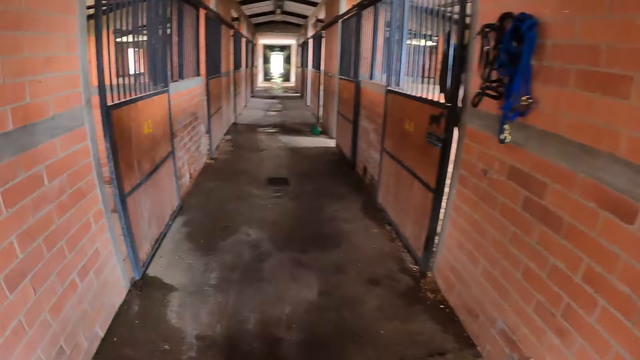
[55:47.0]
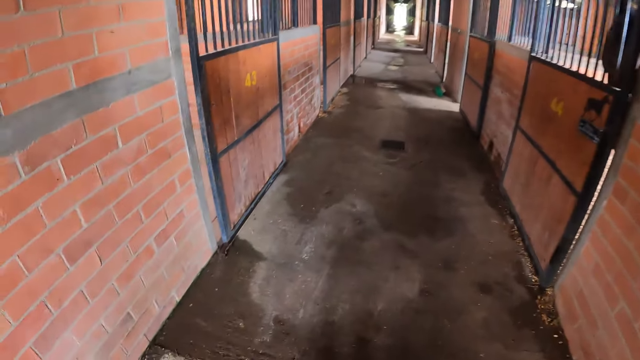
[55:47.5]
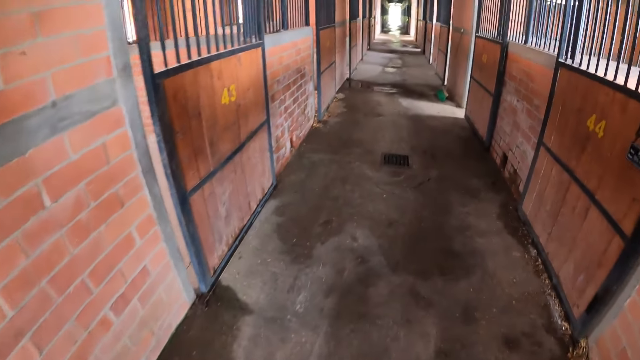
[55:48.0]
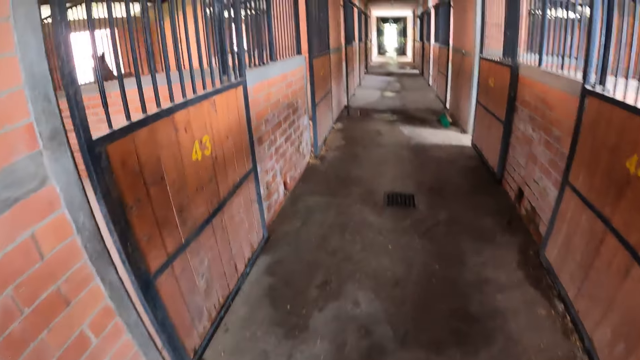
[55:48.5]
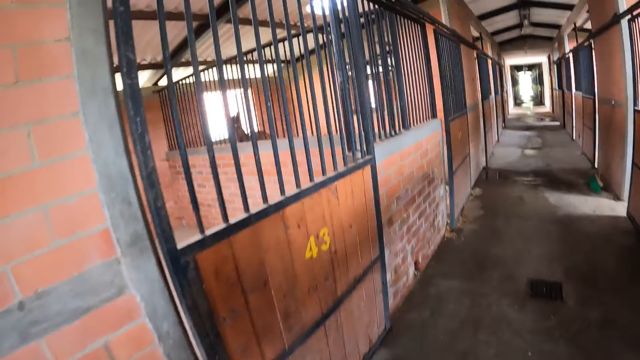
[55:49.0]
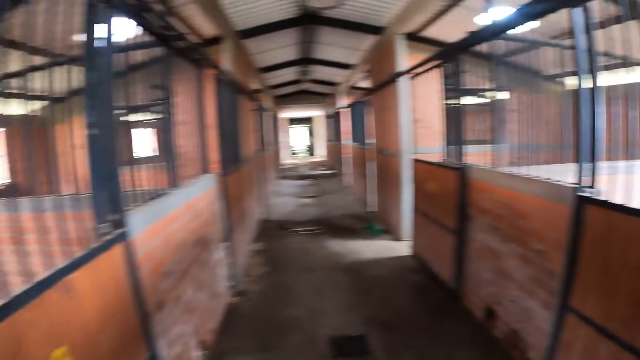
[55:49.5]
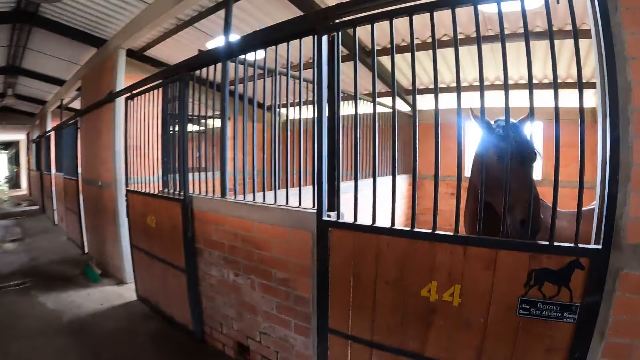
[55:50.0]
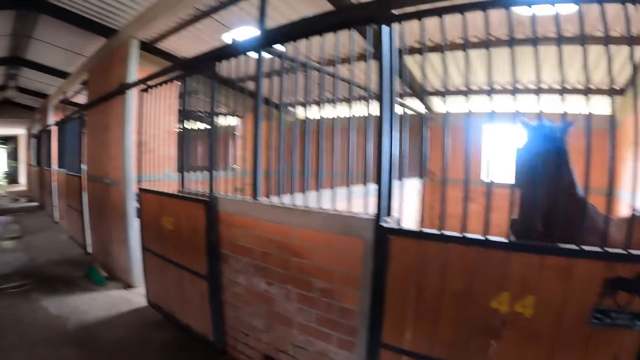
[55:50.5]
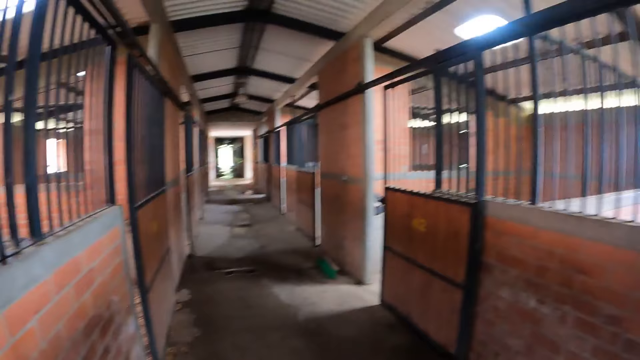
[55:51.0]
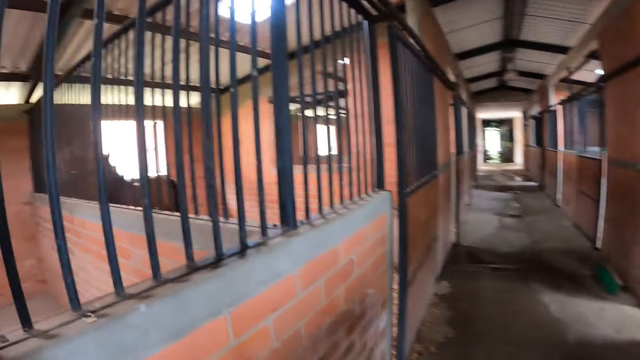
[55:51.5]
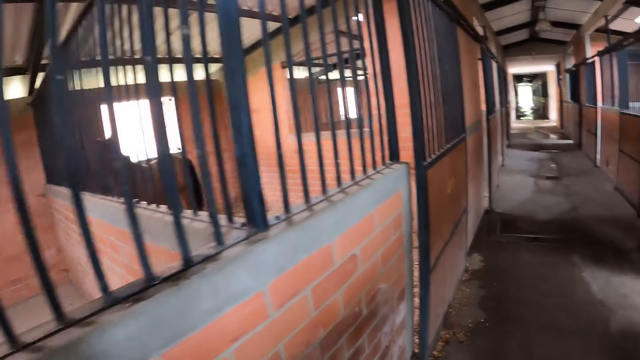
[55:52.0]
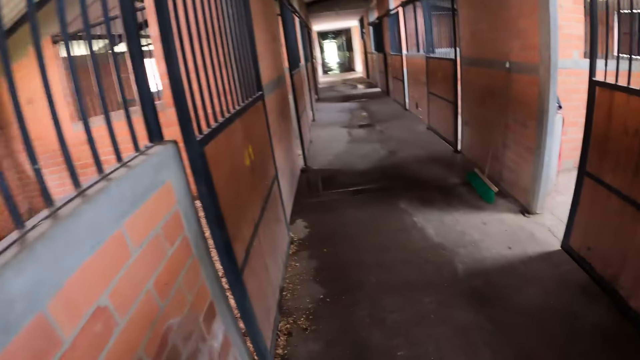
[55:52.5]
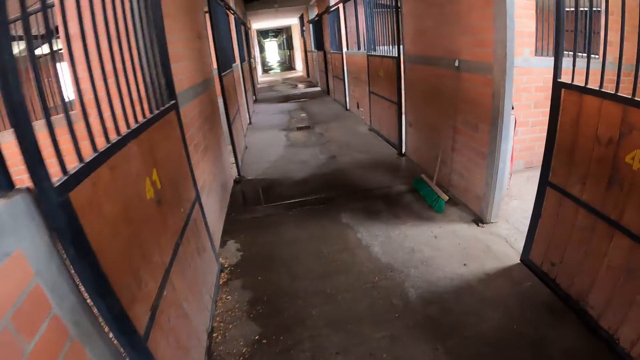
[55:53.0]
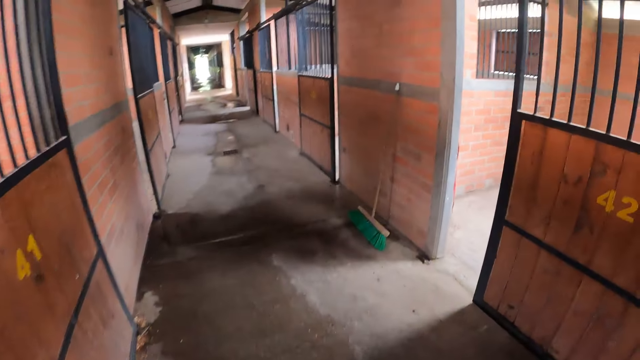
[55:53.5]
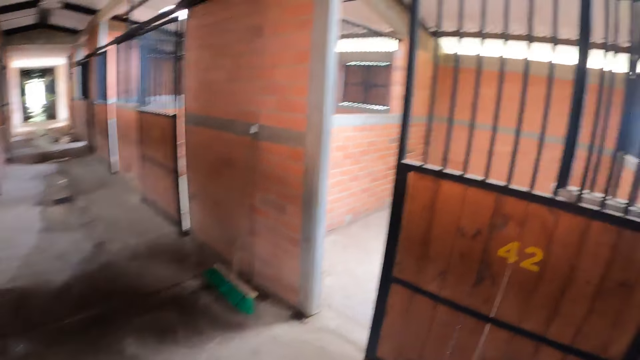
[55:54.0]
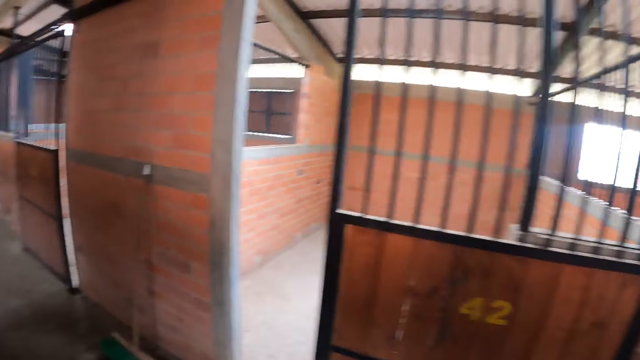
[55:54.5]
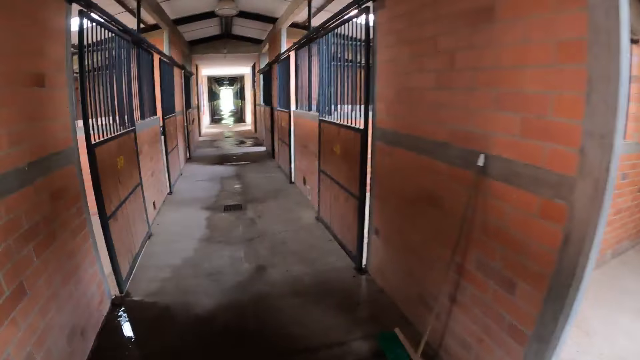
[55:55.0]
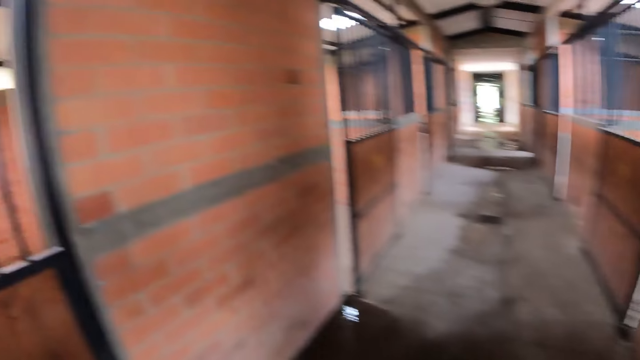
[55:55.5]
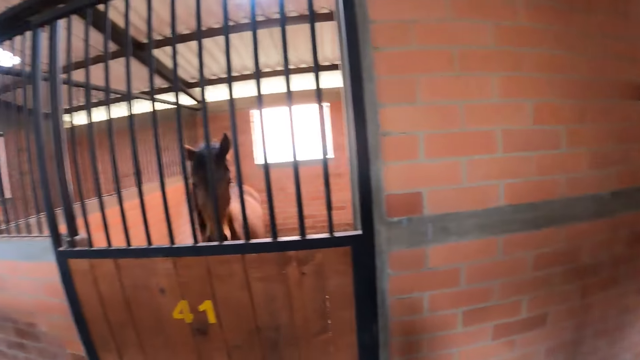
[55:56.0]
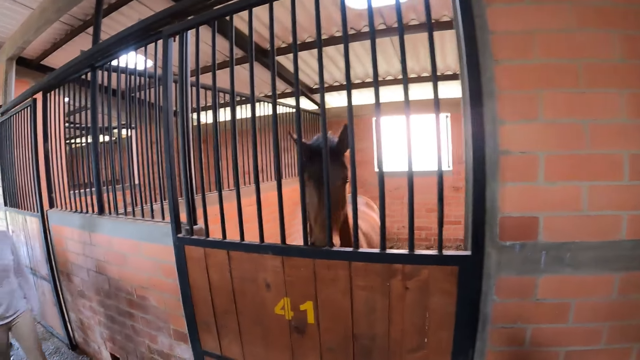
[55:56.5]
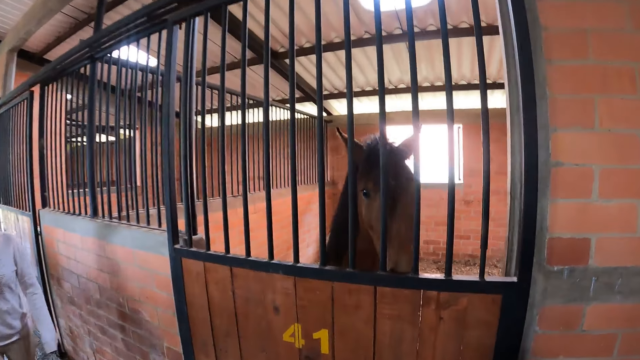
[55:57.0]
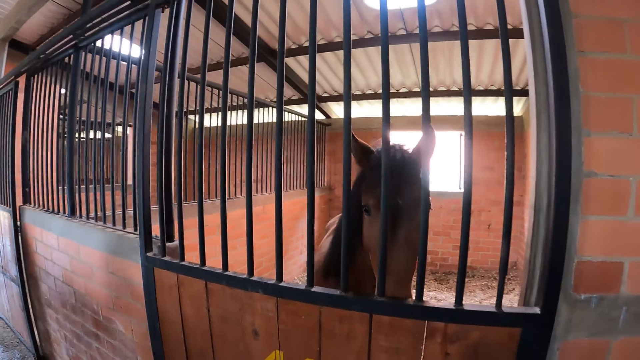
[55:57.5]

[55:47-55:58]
The camera wearer walks in the room.

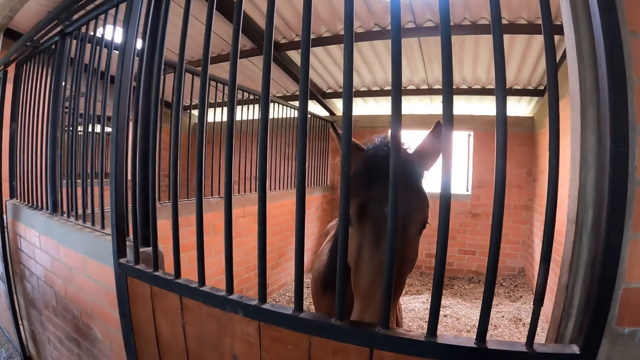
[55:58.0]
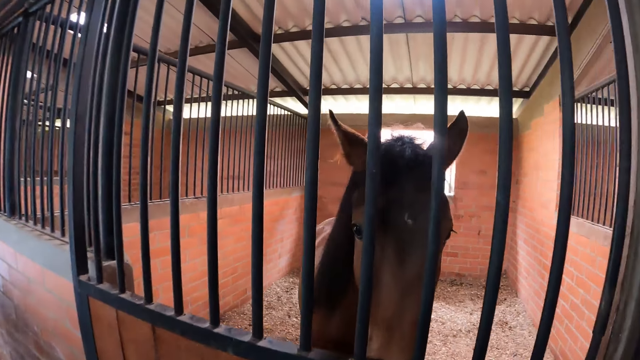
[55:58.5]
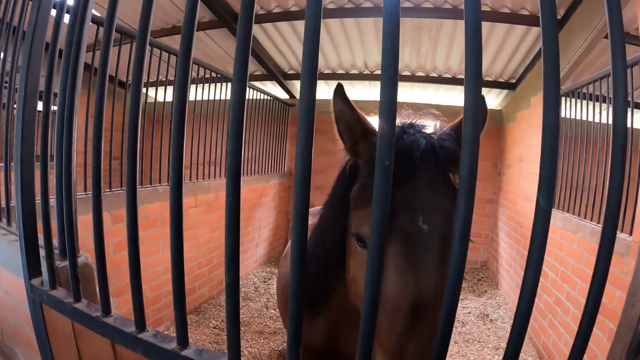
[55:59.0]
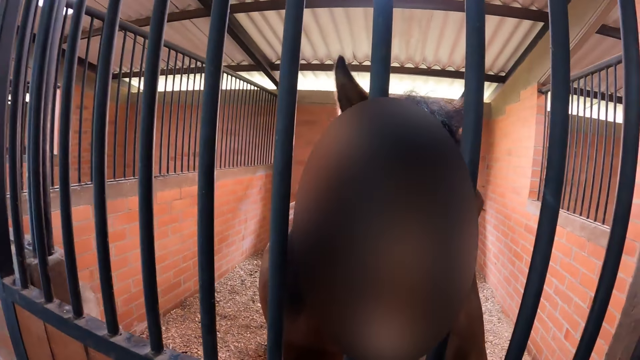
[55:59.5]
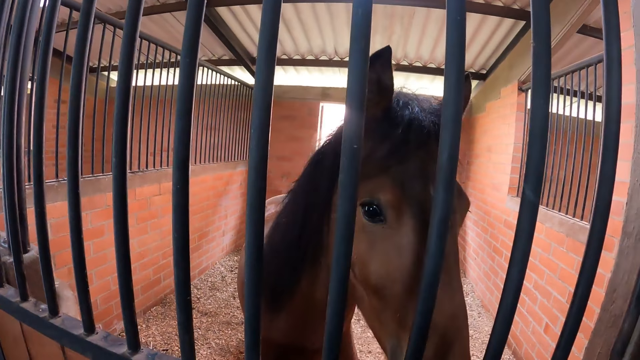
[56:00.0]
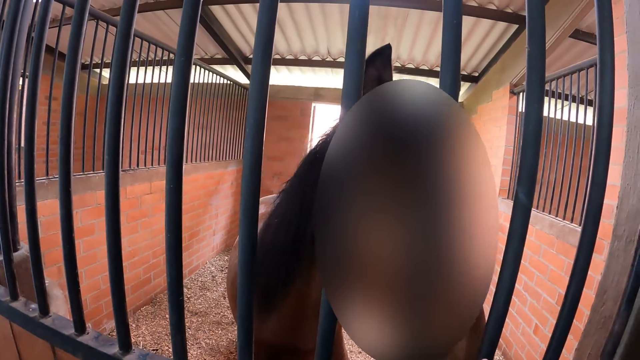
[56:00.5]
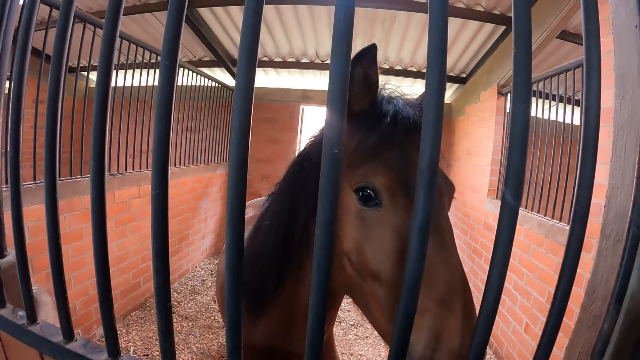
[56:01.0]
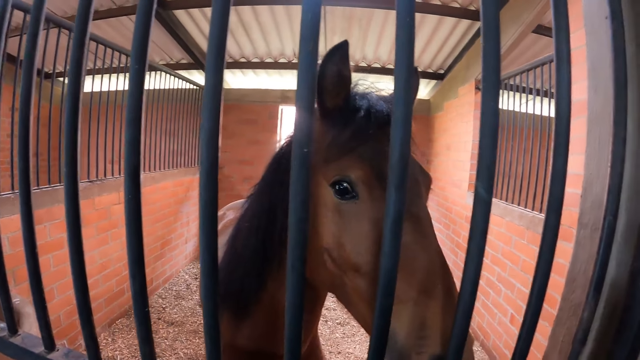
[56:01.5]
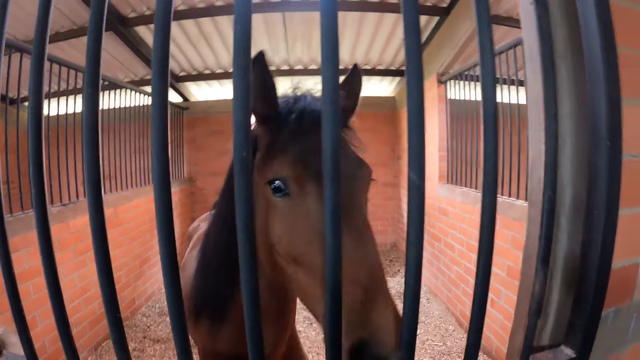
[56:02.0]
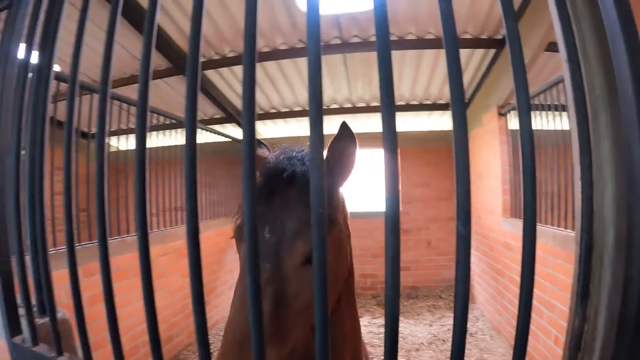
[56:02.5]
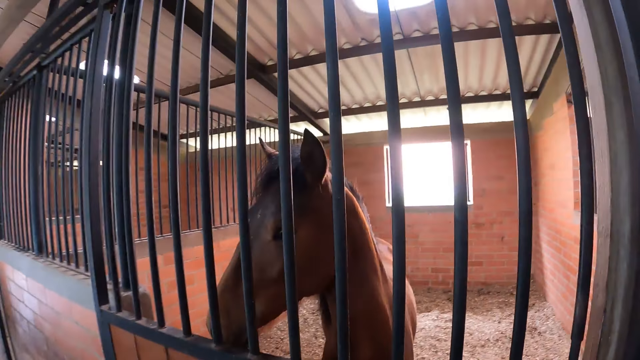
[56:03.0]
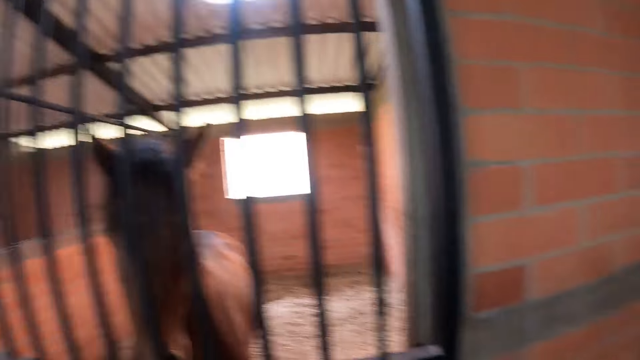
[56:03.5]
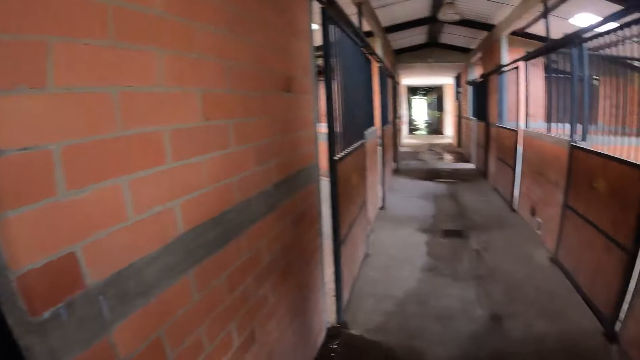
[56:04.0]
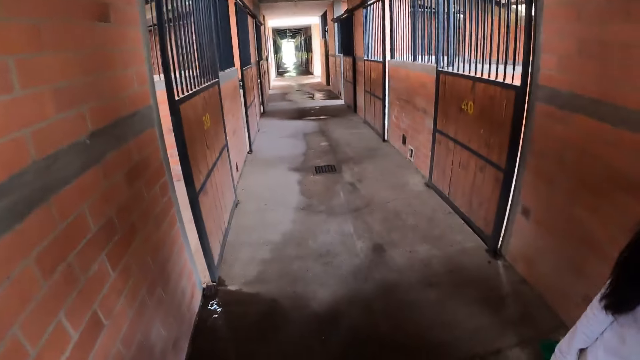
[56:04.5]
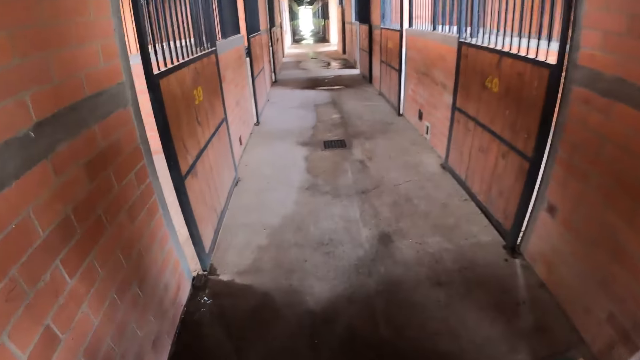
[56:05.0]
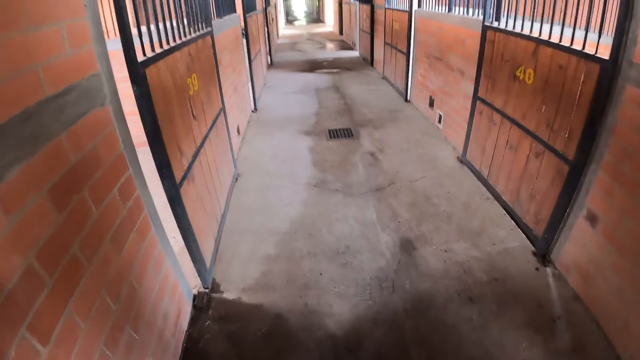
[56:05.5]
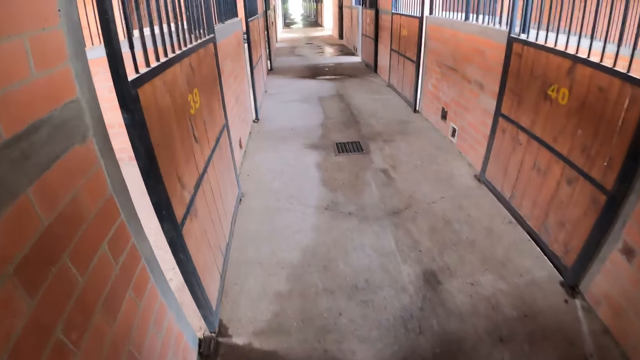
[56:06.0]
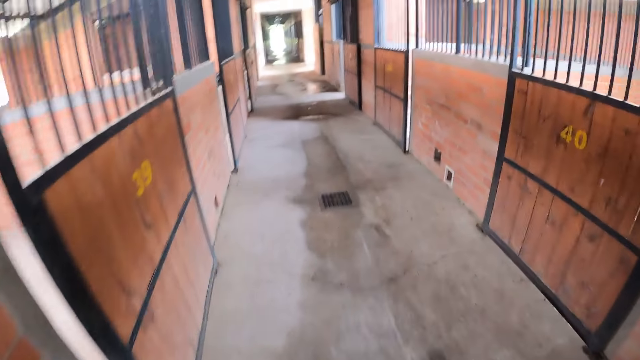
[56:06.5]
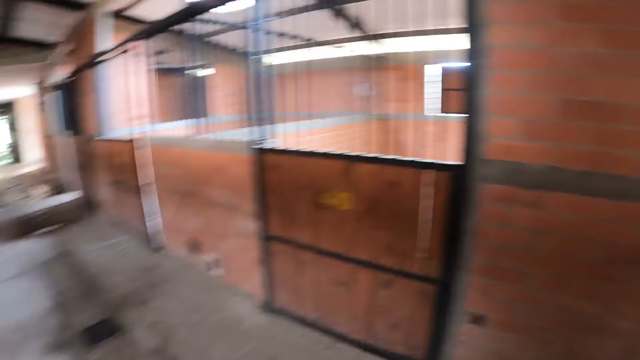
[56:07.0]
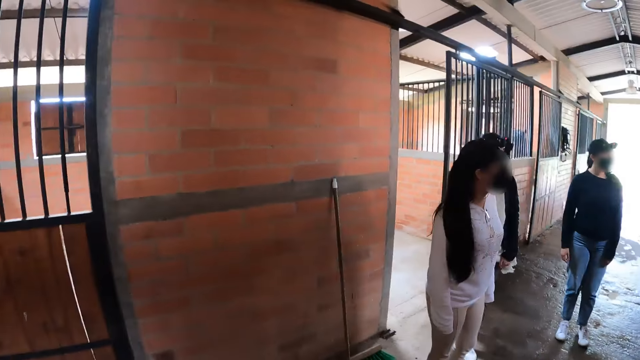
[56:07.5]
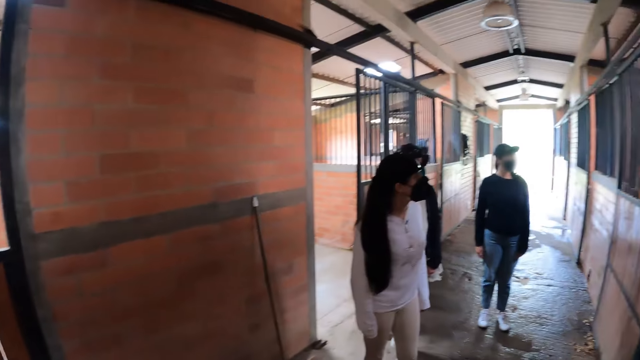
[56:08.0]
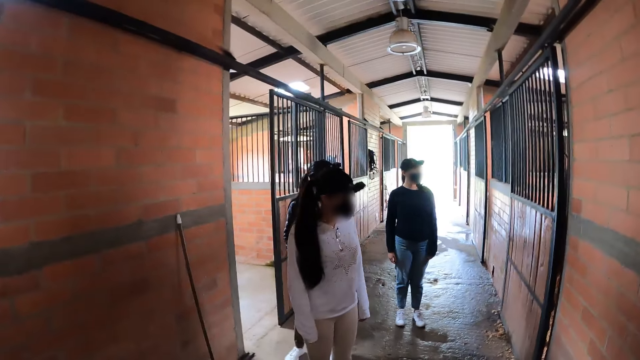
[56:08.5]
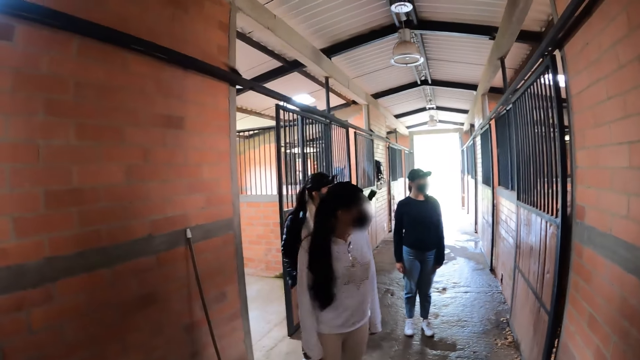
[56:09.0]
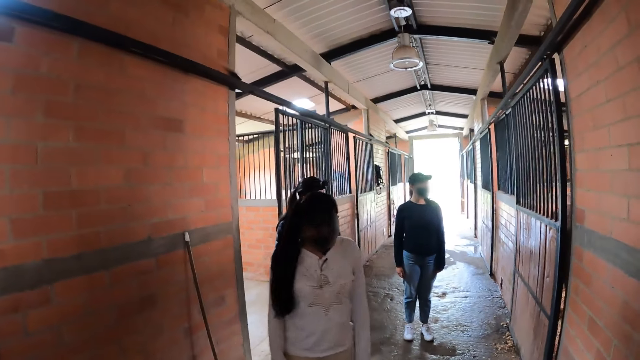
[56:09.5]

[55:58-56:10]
The camera wearer looks at the horse. They turn around. A person walks in the building.
